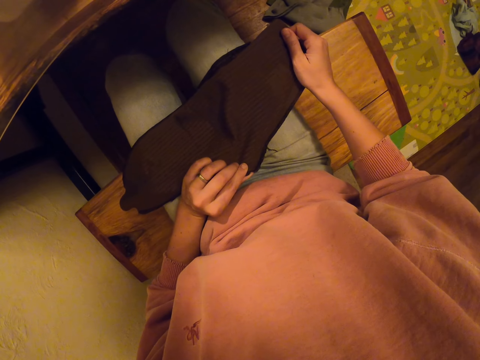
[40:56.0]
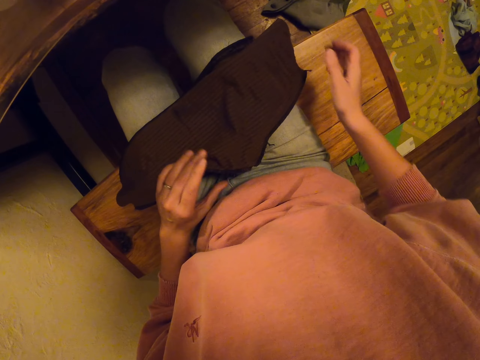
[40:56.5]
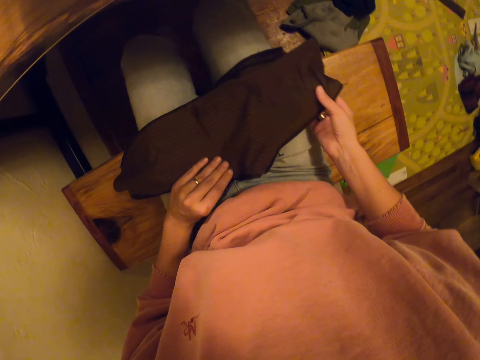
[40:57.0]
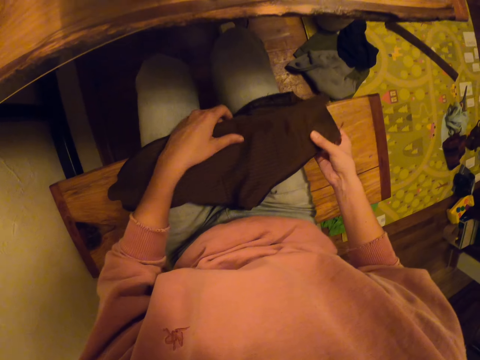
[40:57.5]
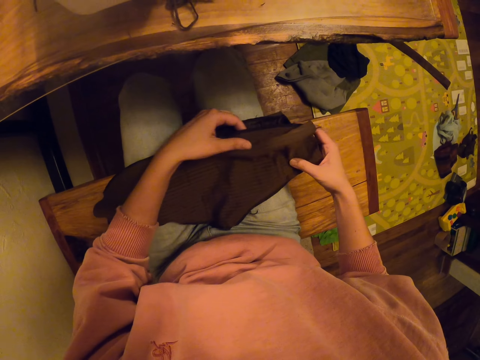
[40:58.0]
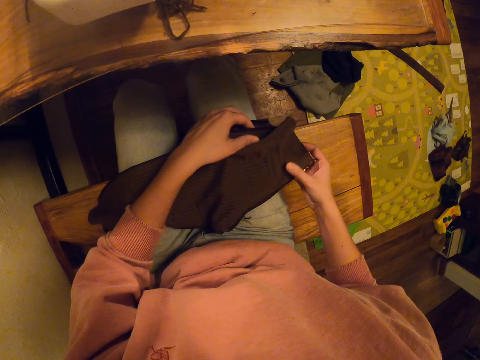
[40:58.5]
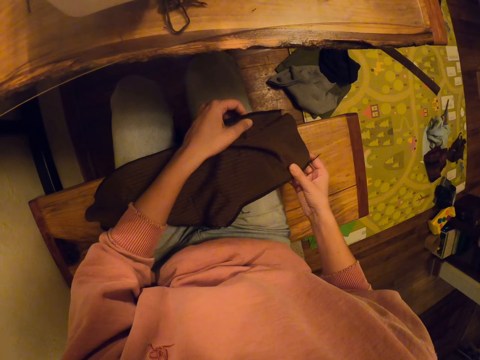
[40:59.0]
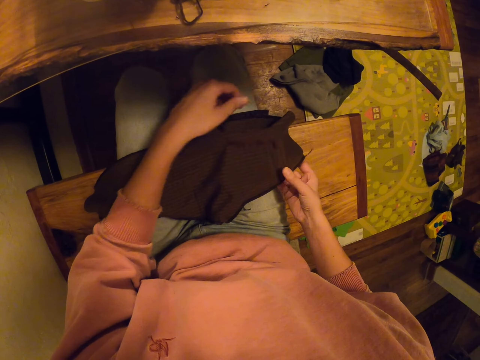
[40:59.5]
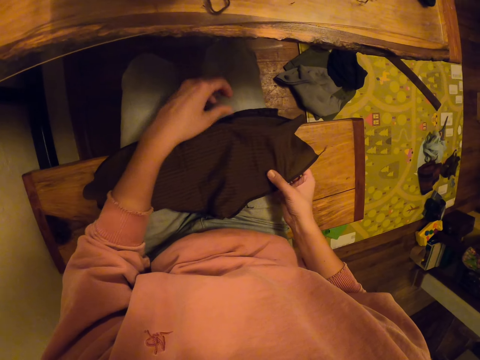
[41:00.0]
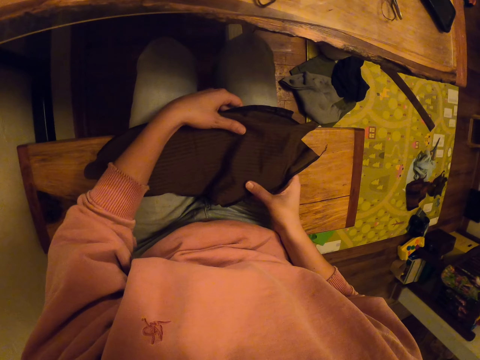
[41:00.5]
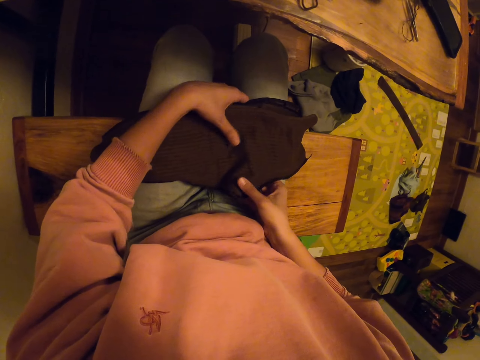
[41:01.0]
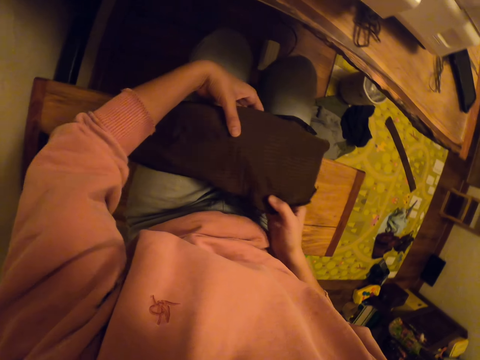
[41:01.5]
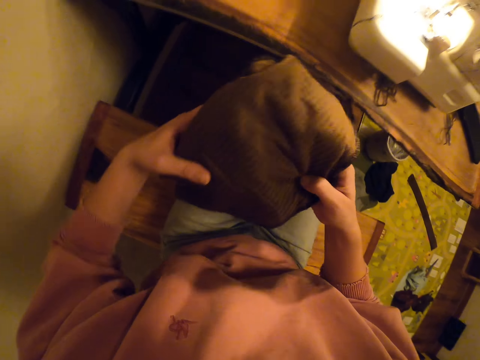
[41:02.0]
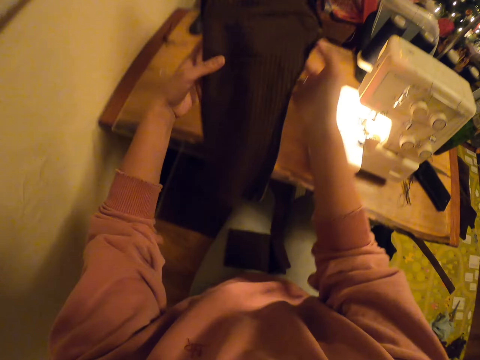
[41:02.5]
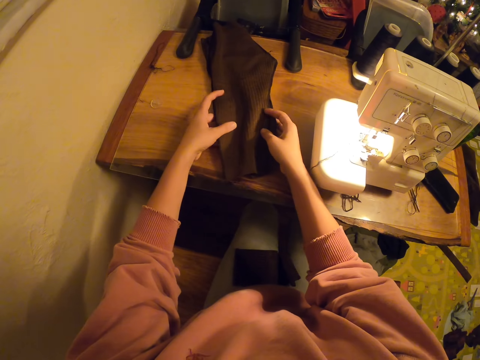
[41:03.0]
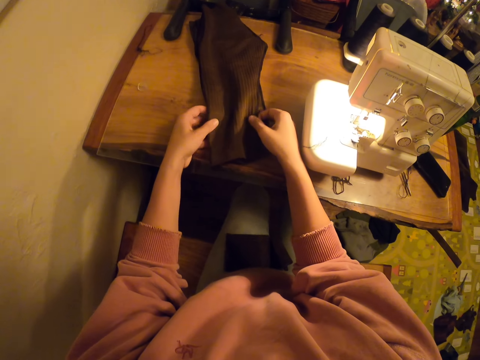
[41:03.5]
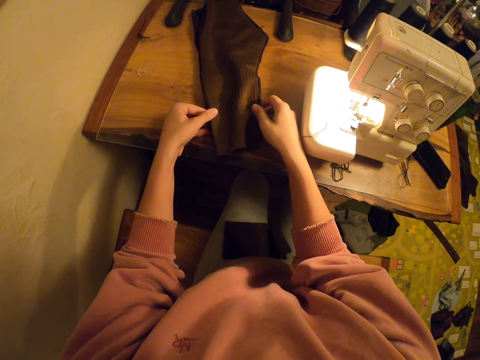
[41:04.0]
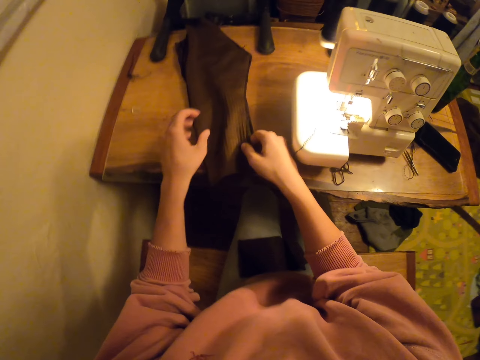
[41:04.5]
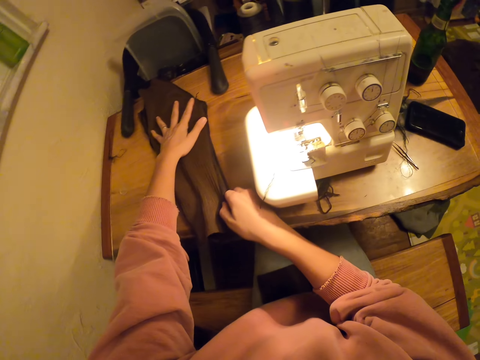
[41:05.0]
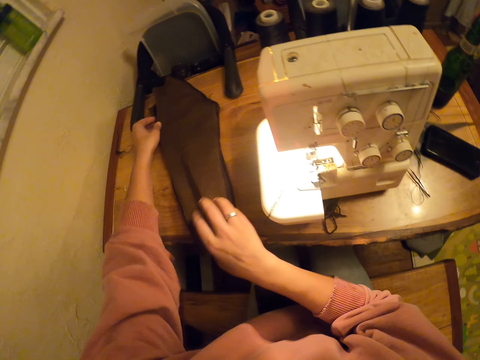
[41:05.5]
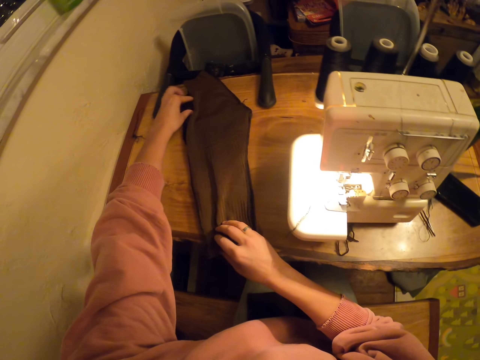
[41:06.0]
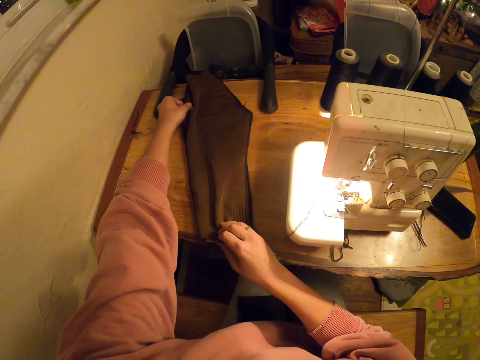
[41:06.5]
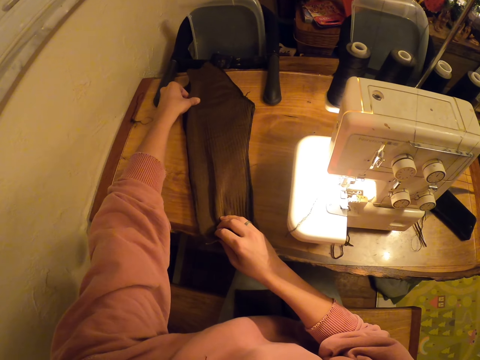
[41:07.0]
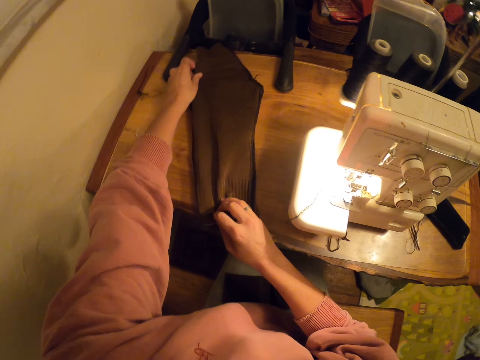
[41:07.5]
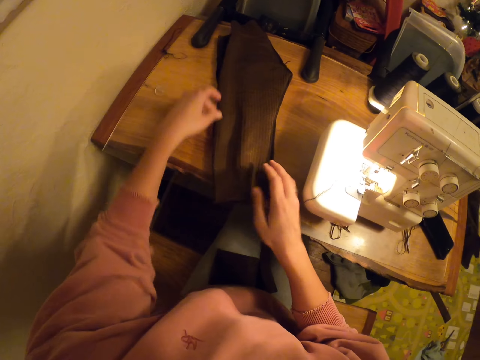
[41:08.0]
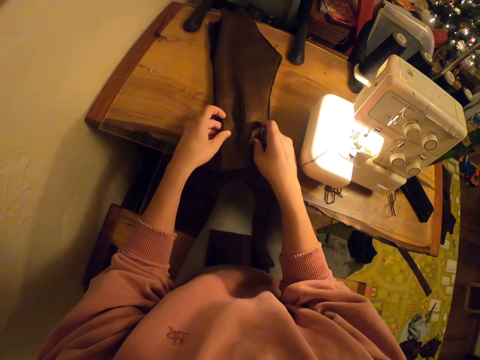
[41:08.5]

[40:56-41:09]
The camera wearer stretches the cloth with both hands. They touch the cloth with both hands. They lift the cloth with both hands. They drop the cloth on the table. They straighten the cloth with both hands.

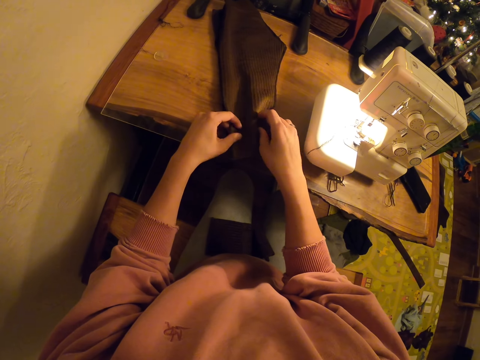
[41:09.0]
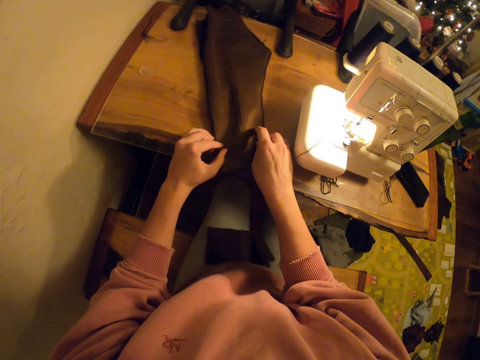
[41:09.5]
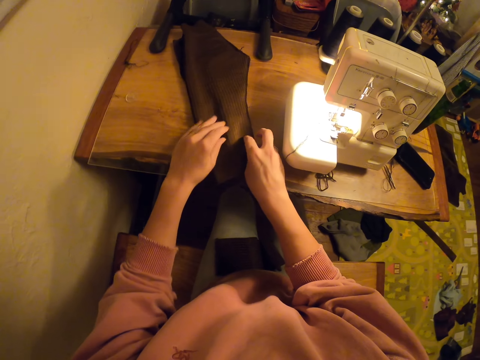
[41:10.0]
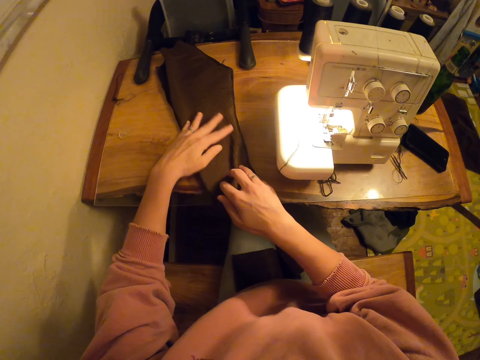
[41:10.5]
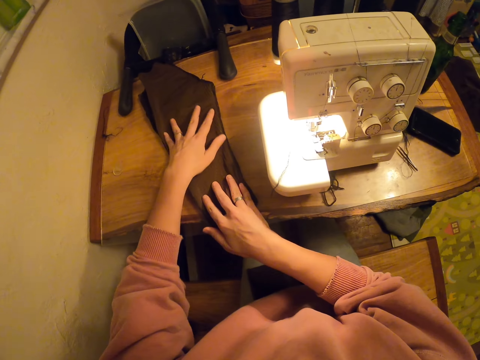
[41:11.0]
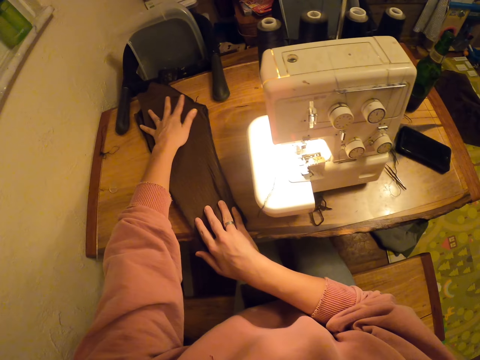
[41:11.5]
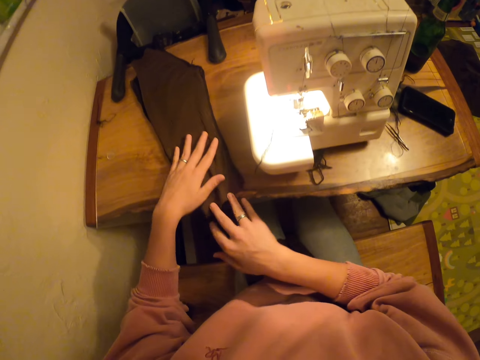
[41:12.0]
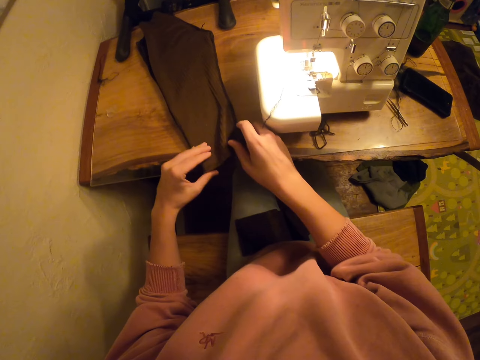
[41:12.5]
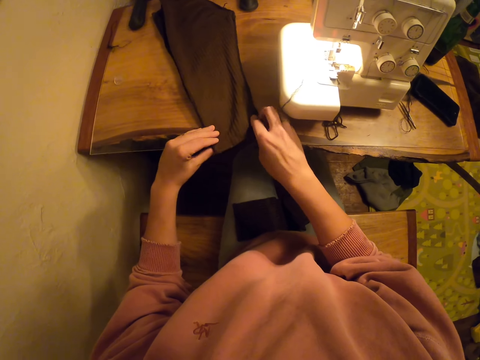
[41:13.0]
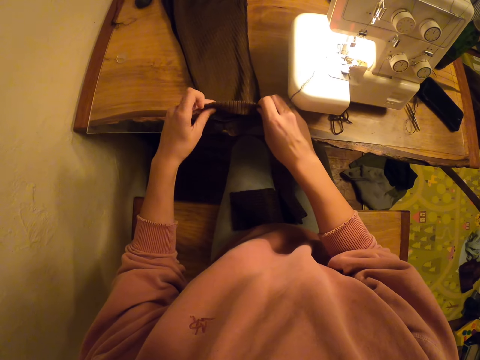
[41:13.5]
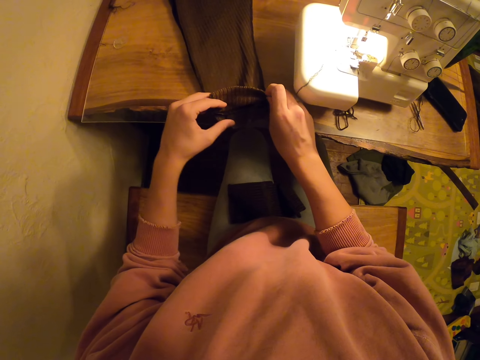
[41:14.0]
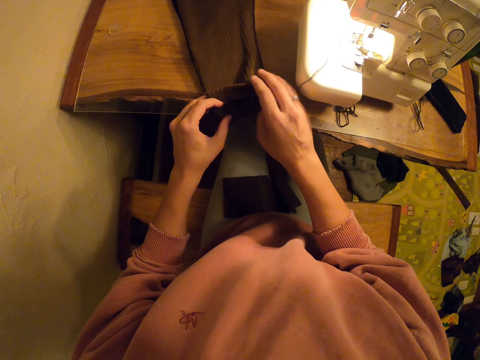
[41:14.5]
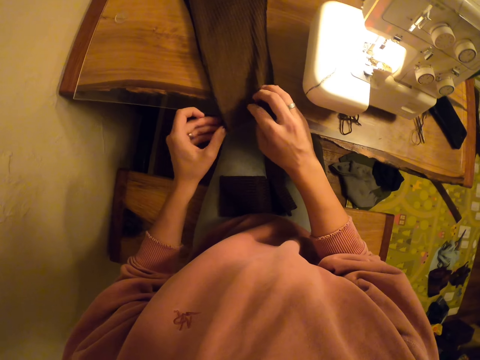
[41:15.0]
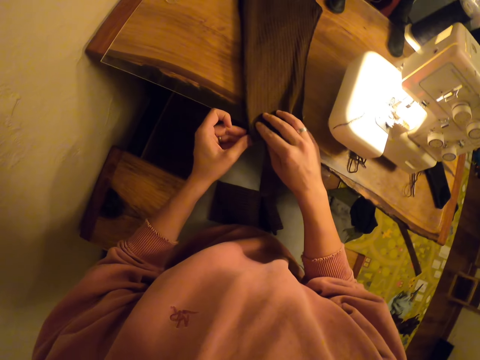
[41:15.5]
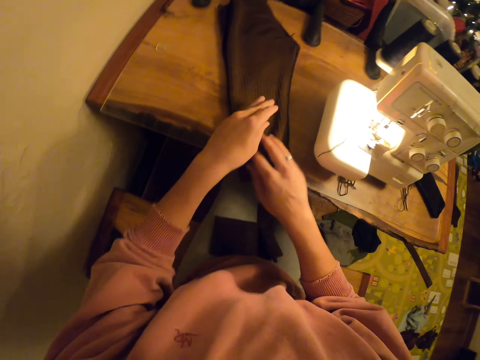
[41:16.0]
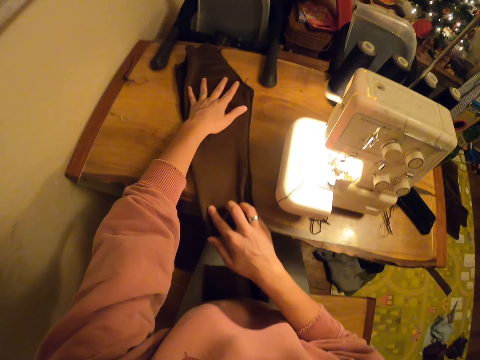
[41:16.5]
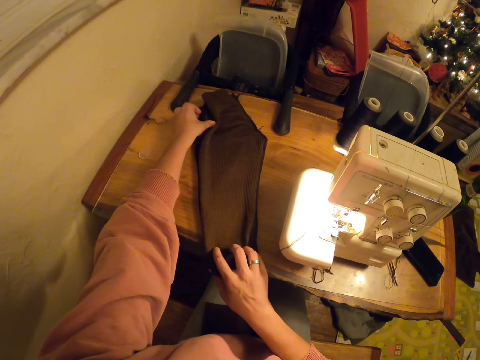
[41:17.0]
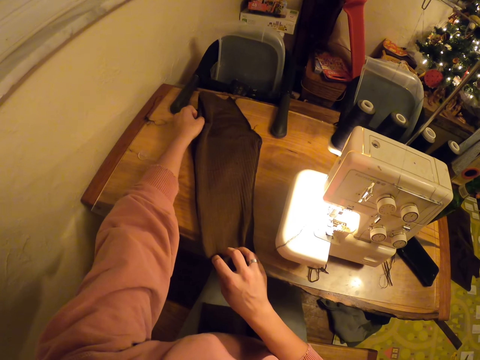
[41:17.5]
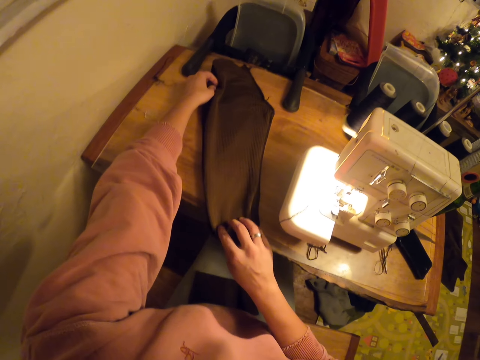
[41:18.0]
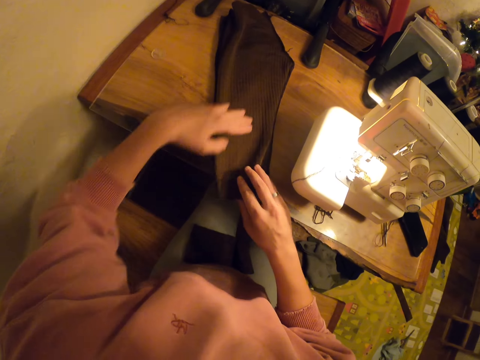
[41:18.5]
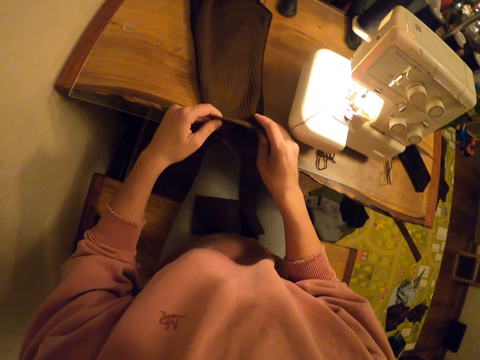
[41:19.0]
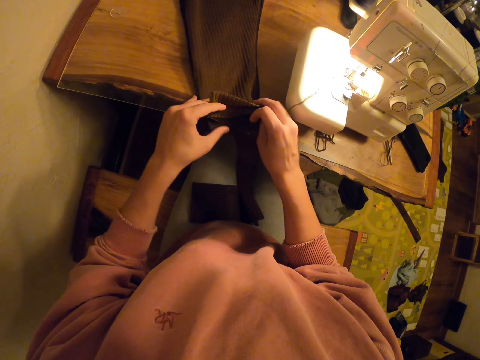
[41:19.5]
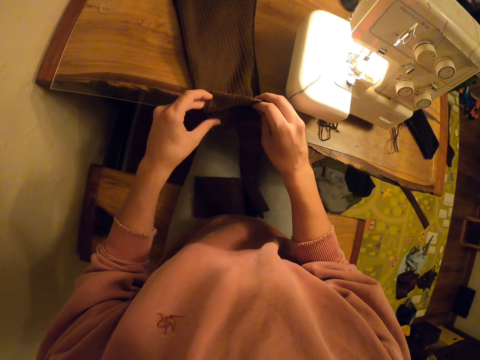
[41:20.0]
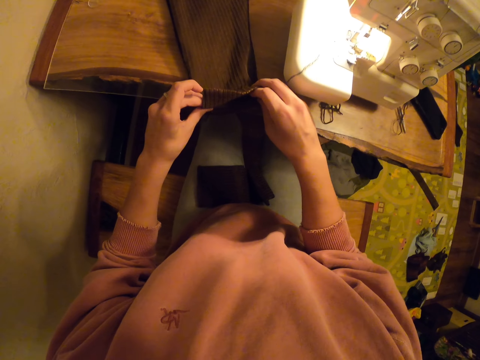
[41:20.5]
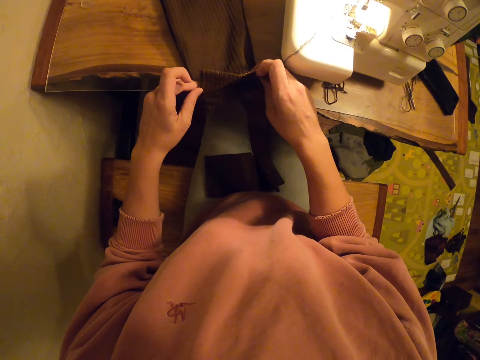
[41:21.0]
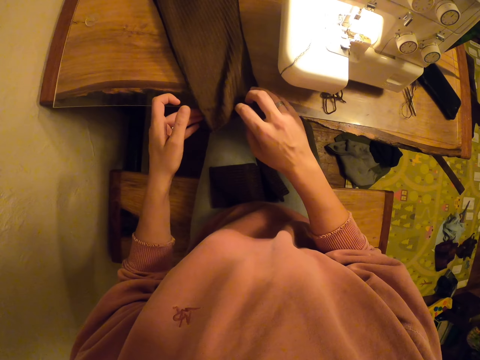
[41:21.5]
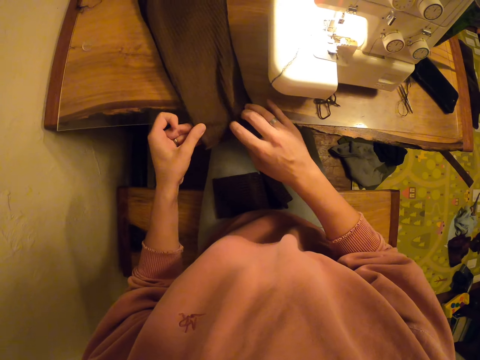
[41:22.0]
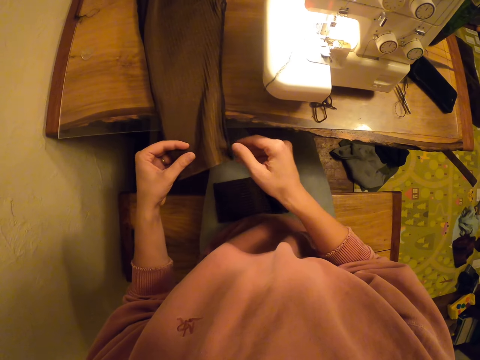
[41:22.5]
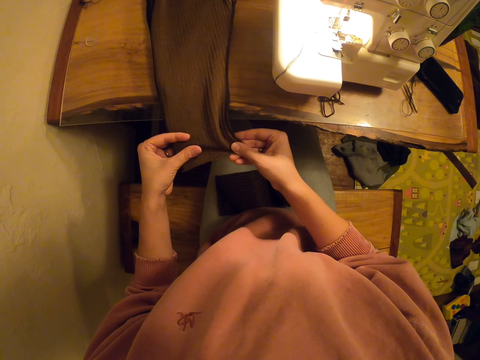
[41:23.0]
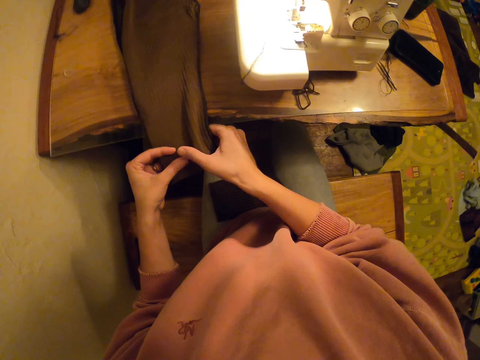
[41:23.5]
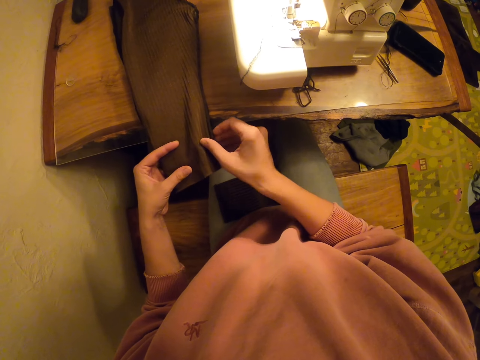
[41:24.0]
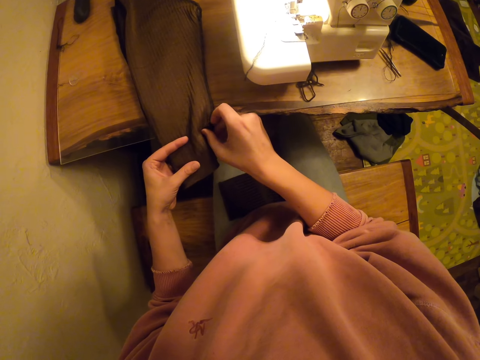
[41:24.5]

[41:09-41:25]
The camera wearer touches the cloth with both hands. They straighten the cloth with both hands. They lift the edge of the cloth with both hands. They straighten the cloth with both hands. They lift the edge of the cloth with both hands. They drop the edge of the cloth with both hands.
